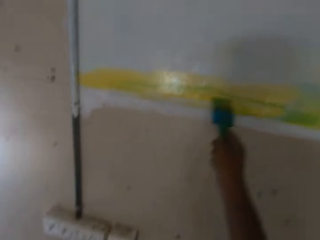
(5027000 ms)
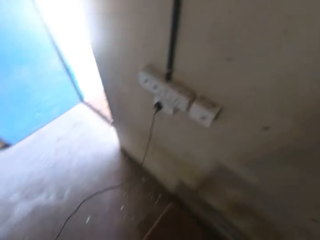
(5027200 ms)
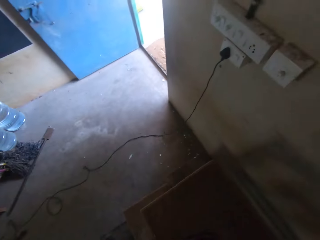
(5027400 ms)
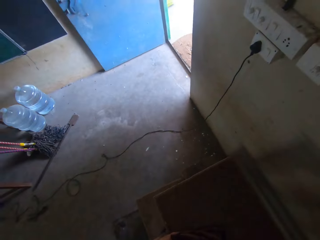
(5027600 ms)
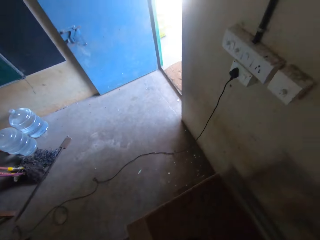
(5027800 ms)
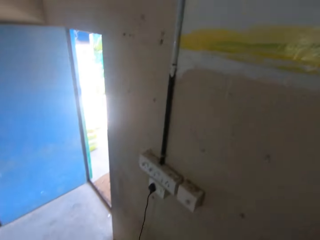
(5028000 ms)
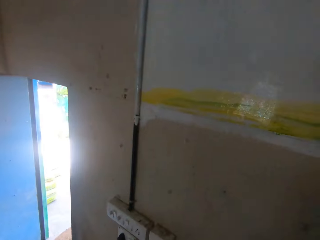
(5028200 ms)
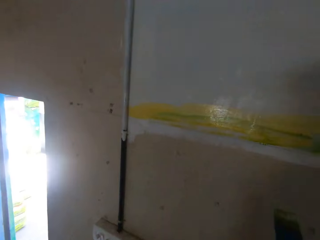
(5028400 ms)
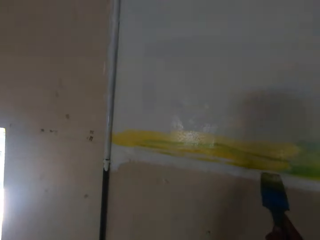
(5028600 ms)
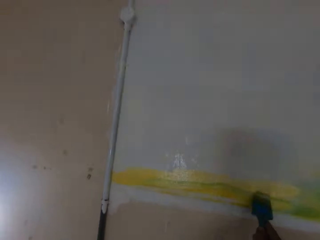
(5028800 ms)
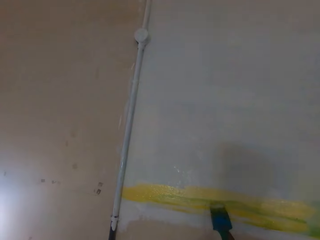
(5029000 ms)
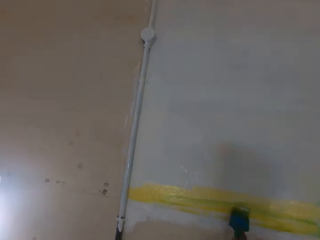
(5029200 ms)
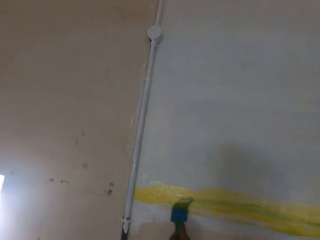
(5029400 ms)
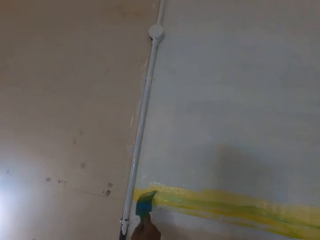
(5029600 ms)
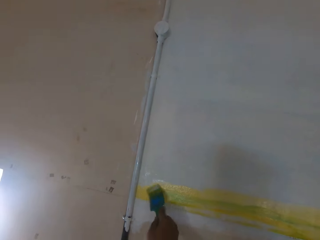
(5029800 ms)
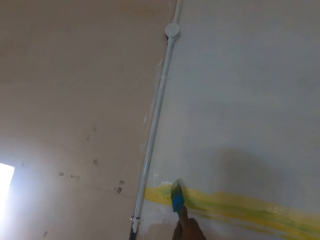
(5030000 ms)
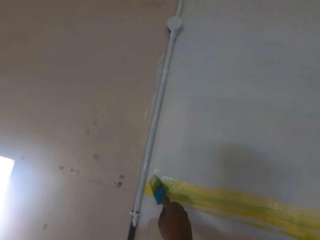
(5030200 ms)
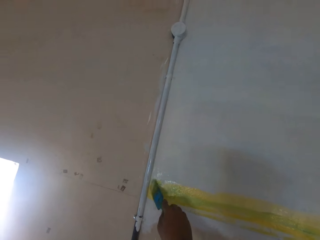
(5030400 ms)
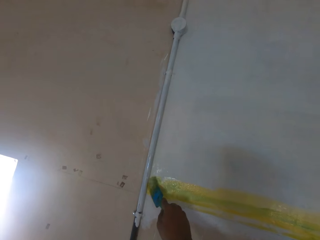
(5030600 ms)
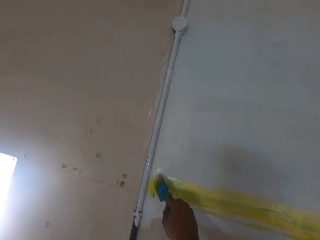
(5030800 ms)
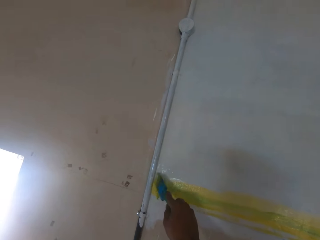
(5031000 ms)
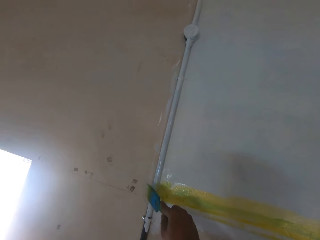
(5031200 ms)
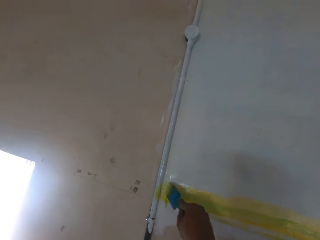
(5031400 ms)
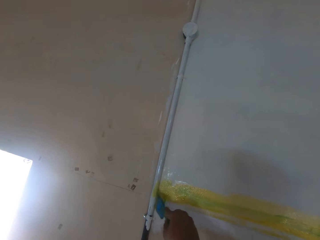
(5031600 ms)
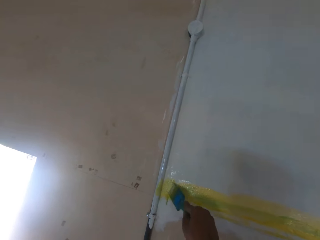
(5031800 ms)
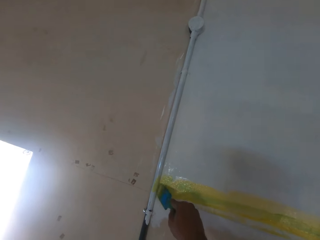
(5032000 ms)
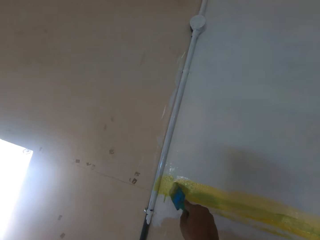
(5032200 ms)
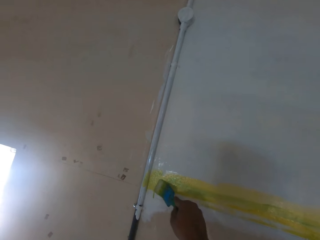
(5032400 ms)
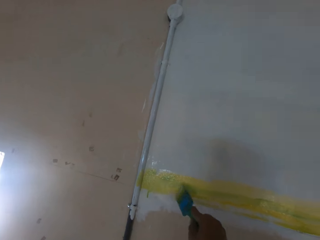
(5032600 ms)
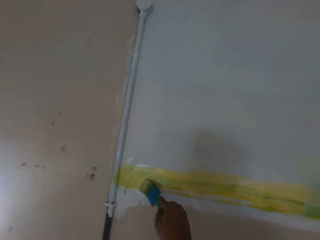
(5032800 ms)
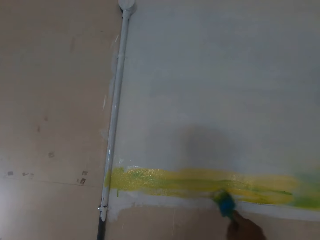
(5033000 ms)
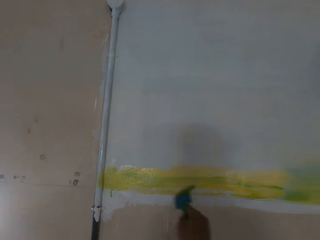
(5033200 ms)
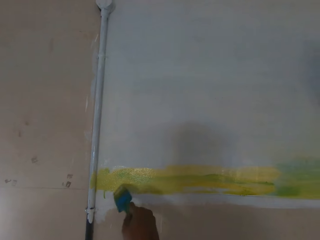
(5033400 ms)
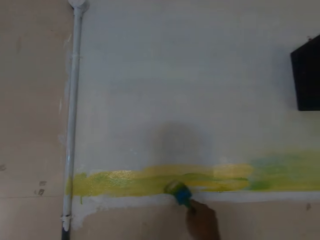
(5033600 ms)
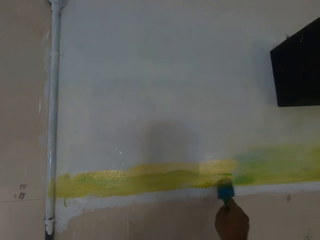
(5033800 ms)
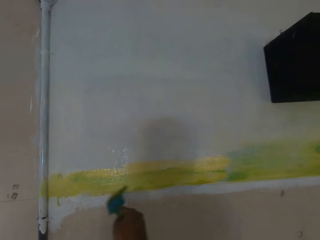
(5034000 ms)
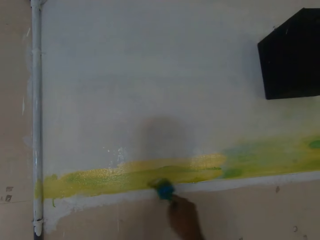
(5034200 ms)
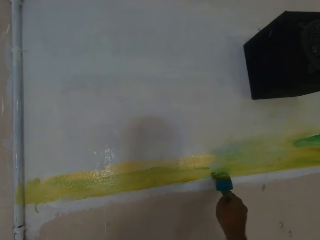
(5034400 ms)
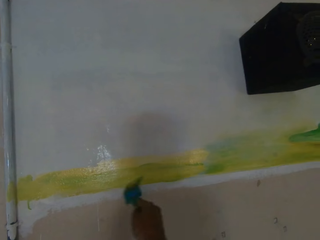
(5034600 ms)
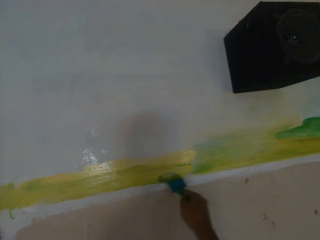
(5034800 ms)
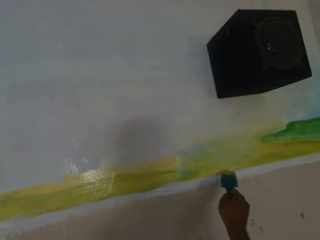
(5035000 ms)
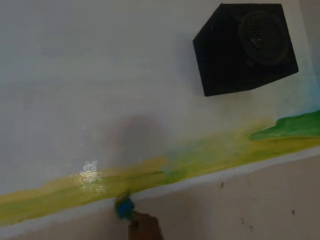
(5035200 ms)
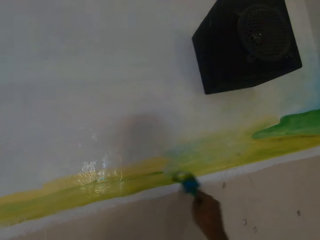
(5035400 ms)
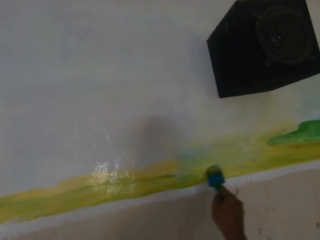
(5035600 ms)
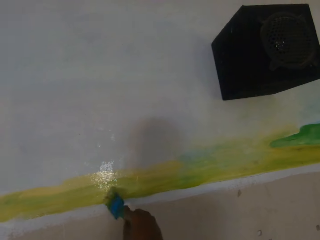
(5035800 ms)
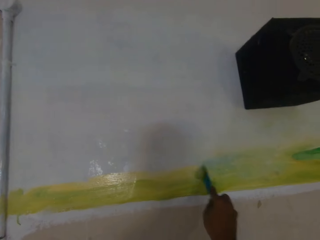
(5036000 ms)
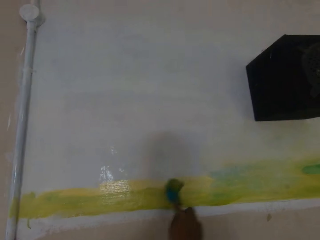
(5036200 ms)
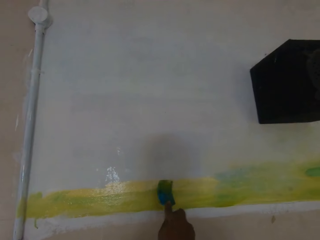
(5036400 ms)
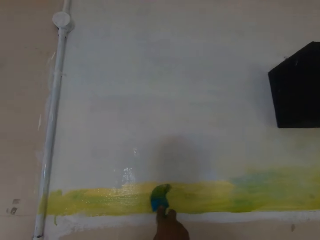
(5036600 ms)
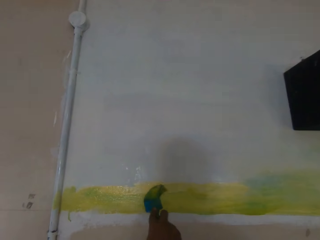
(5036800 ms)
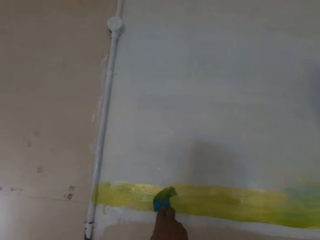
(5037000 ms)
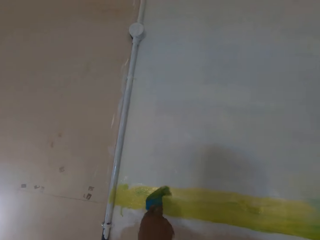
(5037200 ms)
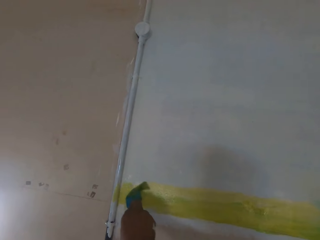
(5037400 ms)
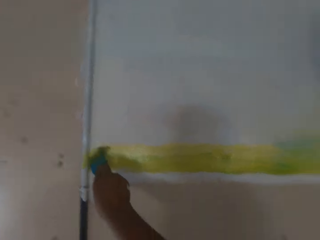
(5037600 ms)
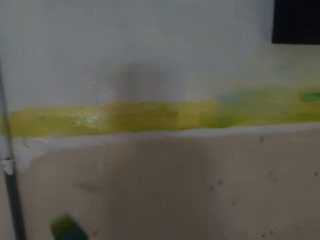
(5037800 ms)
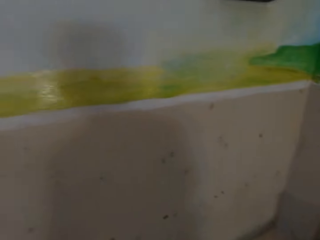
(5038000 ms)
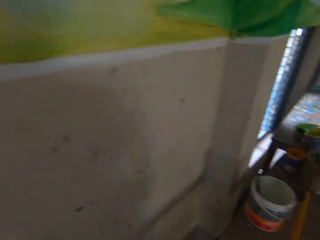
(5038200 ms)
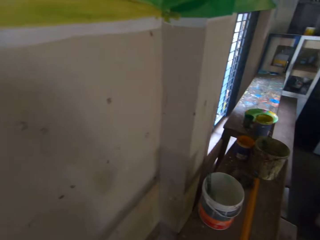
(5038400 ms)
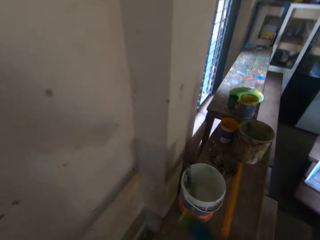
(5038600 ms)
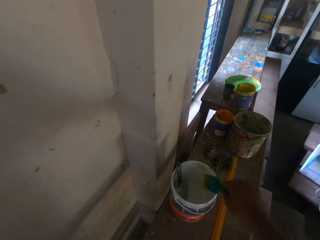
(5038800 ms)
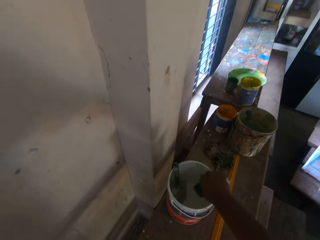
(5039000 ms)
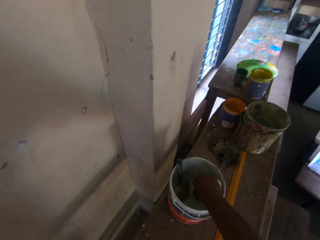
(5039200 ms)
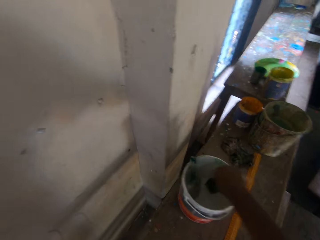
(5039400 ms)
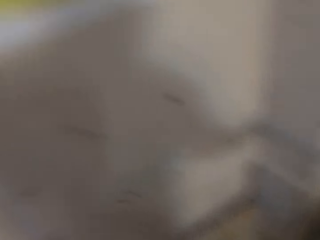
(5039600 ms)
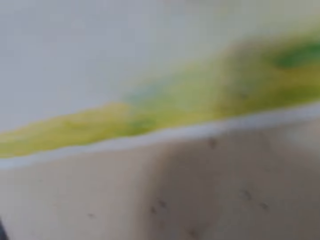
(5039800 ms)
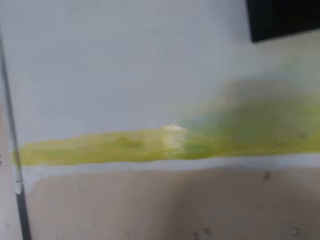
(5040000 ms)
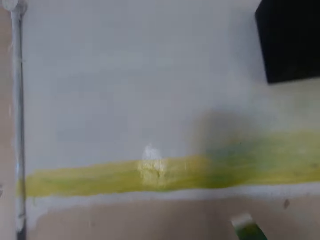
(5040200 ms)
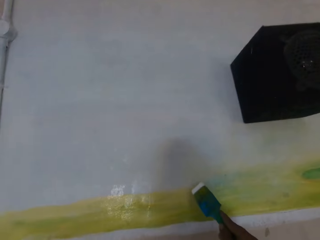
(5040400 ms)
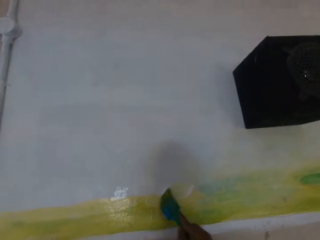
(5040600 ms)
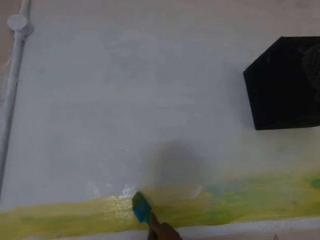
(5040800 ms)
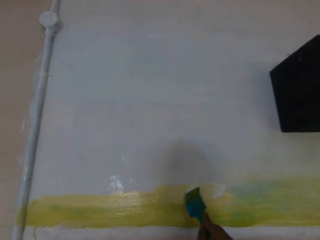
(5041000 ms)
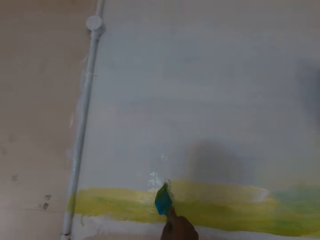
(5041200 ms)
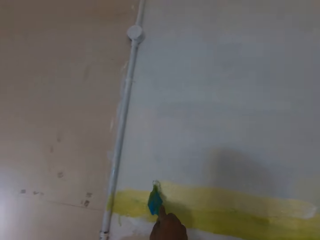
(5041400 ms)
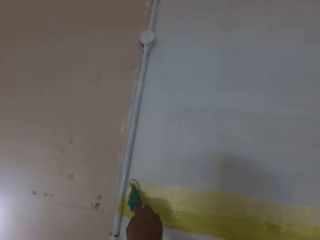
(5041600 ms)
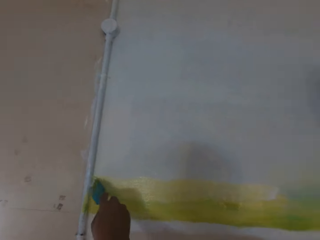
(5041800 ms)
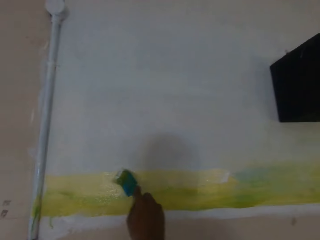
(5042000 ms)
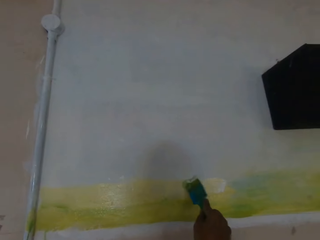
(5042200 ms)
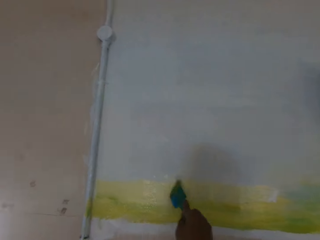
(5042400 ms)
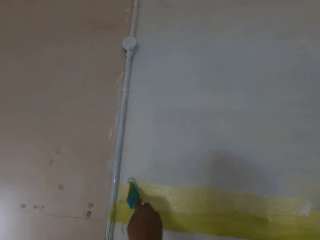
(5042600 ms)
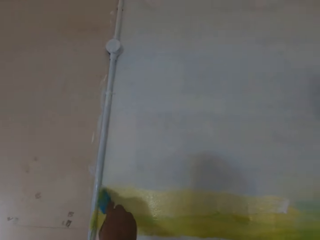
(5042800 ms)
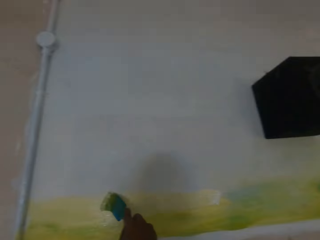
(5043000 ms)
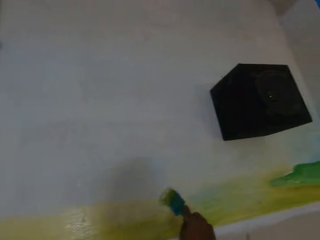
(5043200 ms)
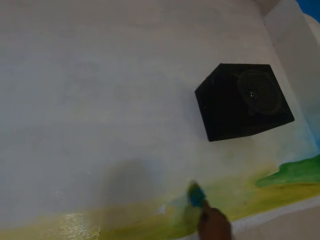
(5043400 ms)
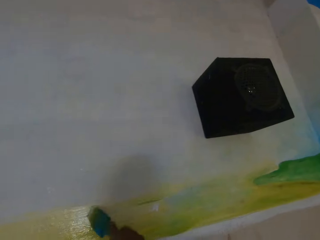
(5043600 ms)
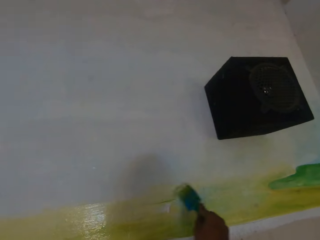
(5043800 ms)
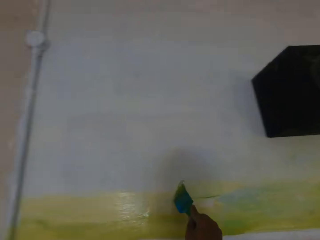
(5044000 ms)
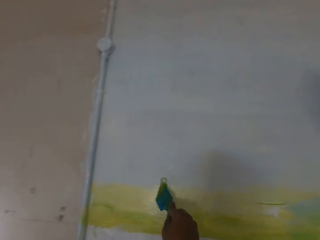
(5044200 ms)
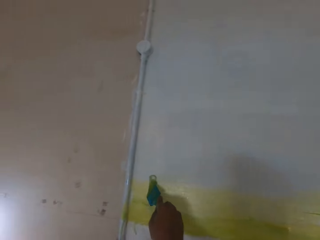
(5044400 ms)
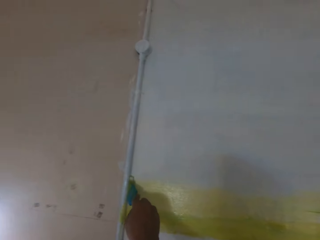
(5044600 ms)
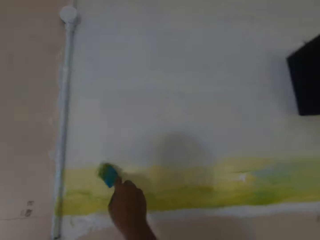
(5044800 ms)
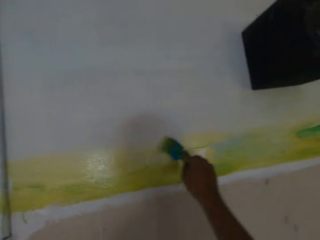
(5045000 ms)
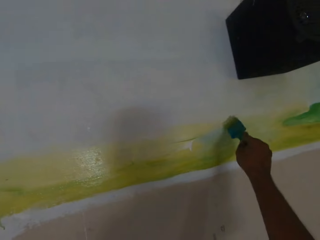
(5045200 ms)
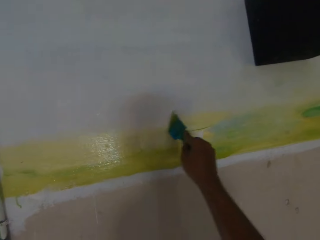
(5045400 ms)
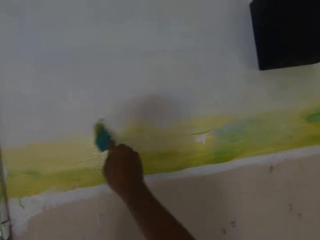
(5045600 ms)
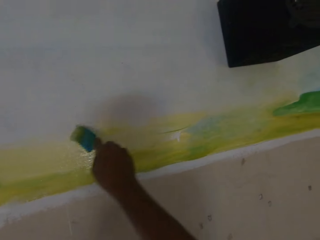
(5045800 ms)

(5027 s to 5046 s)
The camera wearer looks at the floor. He paints the wall with the brush. He dips the paint brush in his right hand into the container of paint on the work platform. He paints the wall with the paint brush in his right hand.

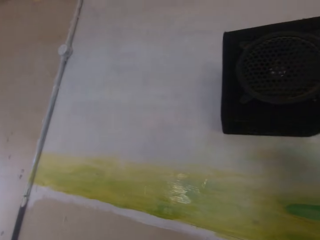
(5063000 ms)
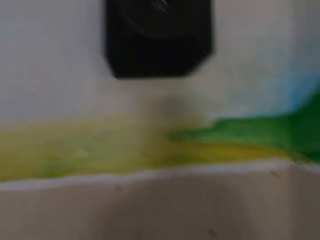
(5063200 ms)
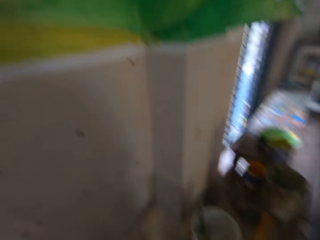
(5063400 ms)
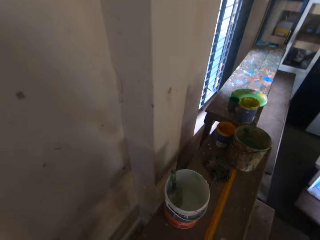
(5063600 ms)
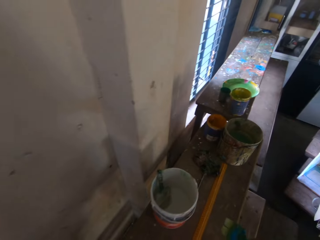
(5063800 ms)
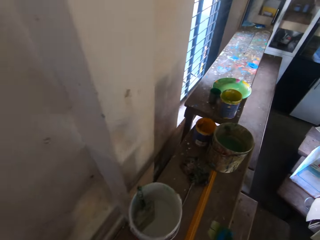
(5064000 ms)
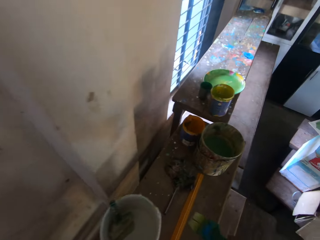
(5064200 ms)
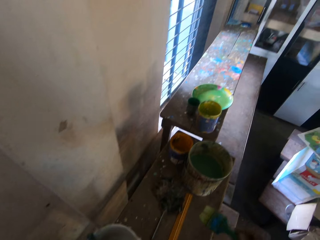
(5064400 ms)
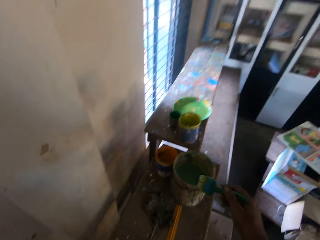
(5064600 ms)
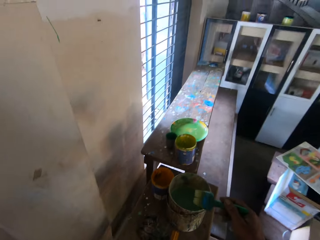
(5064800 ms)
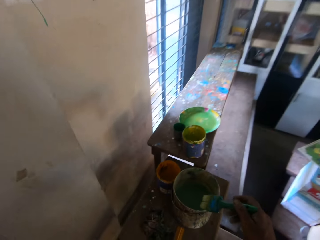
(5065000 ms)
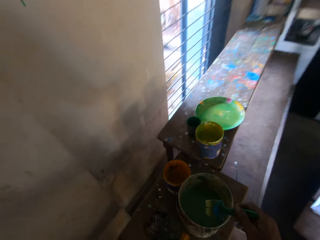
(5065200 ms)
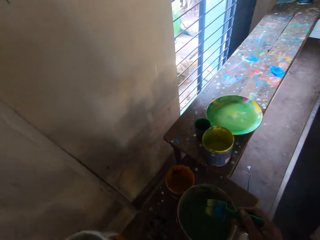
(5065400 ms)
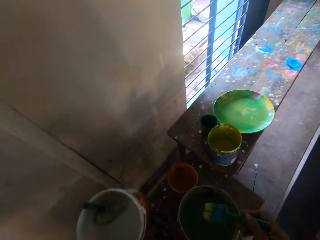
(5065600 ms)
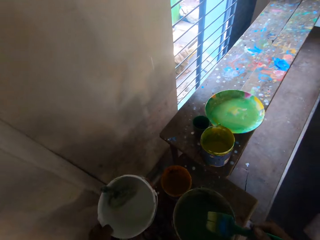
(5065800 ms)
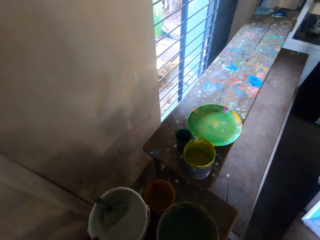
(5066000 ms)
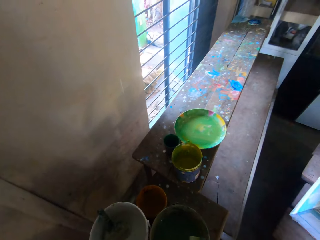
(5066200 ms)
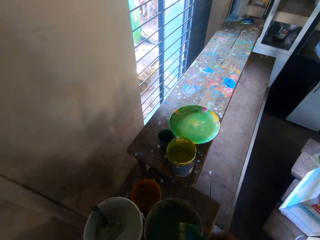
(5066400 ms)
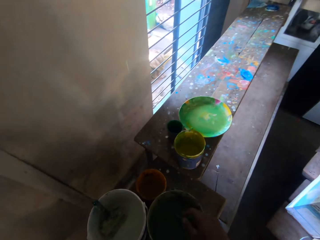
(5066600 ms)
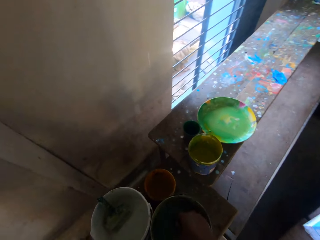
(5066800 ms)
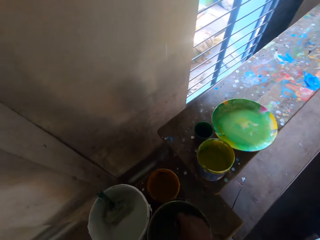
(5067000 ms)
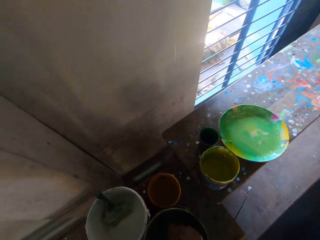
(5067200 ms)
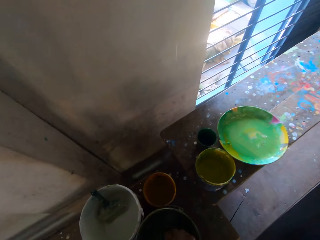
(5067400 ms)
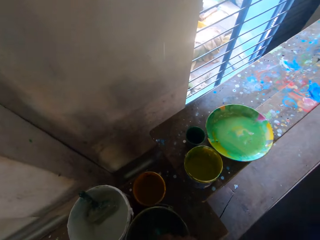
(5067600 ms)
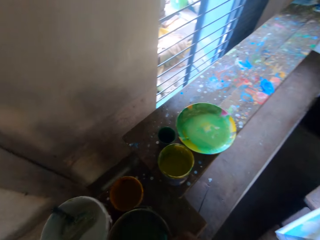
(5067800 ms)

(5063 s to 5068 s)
The camera wearer moves the container of paint on the work platform with his left hand. He places the container of paint on the ladder. He dips the paint brush in his right hand into the container of paint on the work platform.
